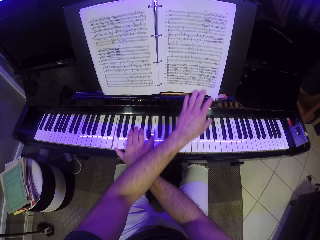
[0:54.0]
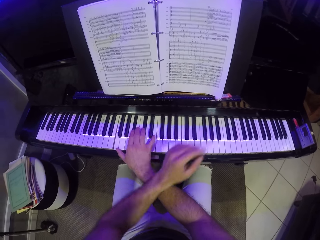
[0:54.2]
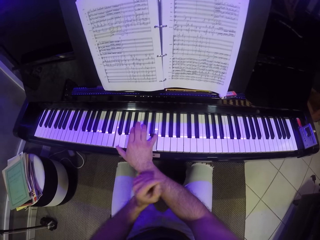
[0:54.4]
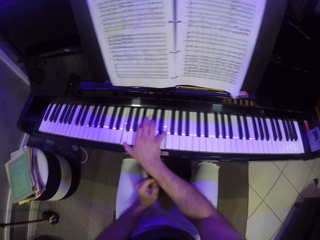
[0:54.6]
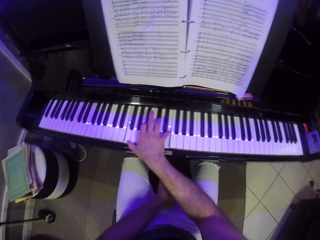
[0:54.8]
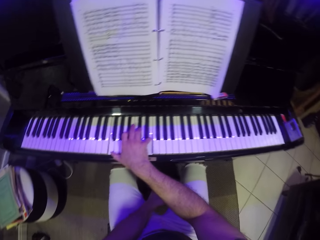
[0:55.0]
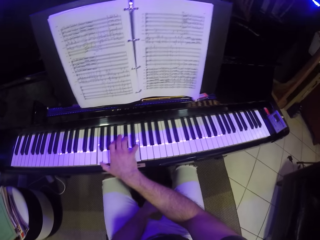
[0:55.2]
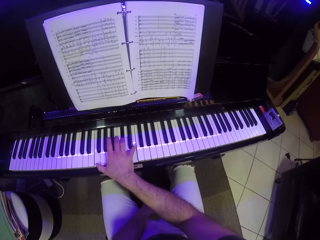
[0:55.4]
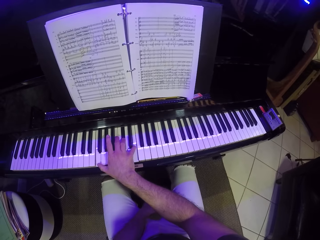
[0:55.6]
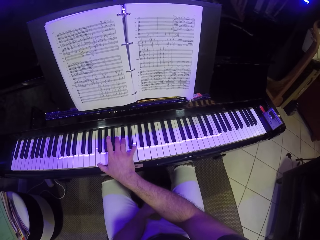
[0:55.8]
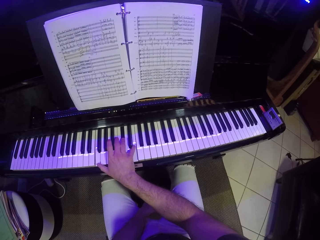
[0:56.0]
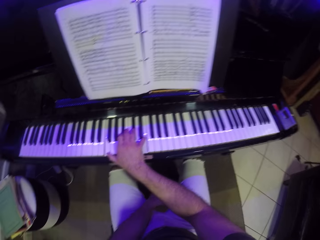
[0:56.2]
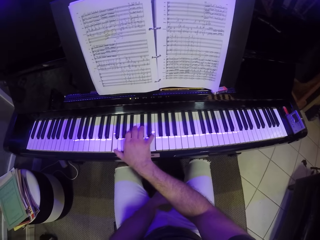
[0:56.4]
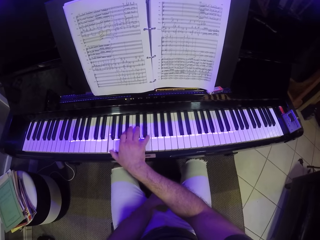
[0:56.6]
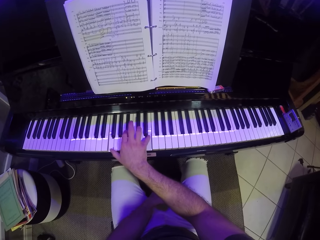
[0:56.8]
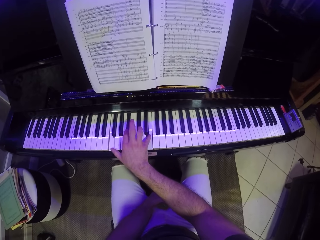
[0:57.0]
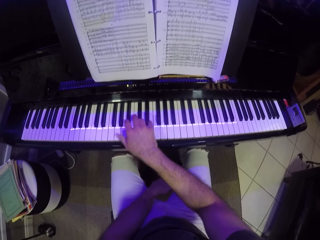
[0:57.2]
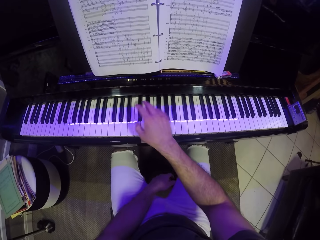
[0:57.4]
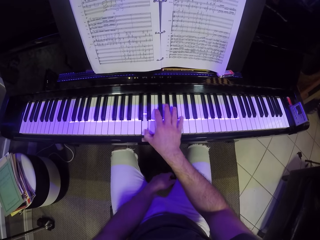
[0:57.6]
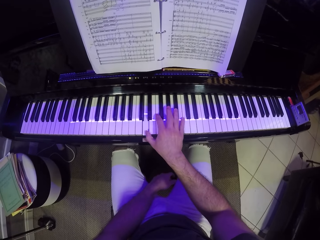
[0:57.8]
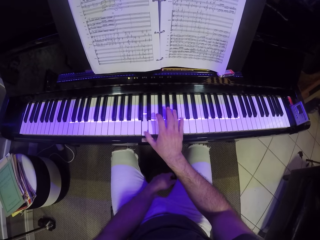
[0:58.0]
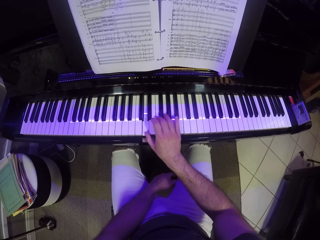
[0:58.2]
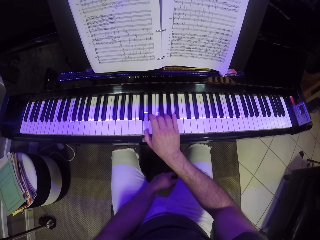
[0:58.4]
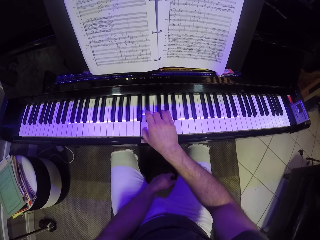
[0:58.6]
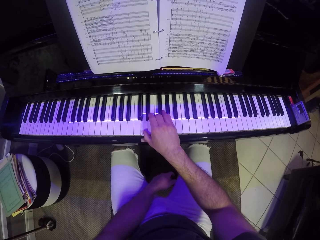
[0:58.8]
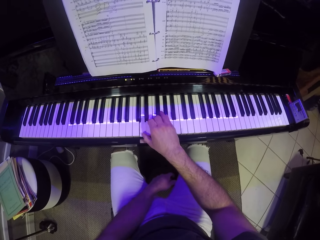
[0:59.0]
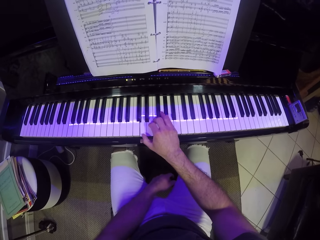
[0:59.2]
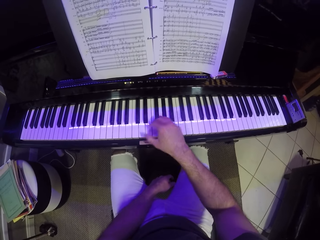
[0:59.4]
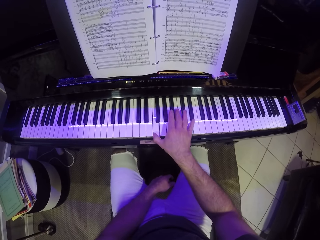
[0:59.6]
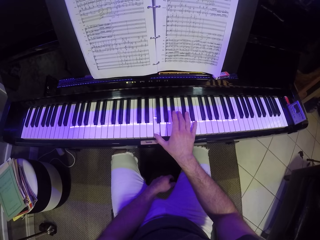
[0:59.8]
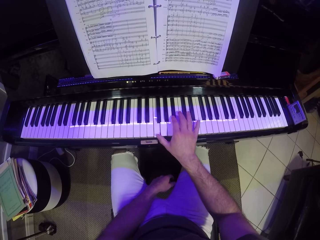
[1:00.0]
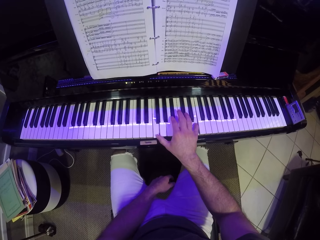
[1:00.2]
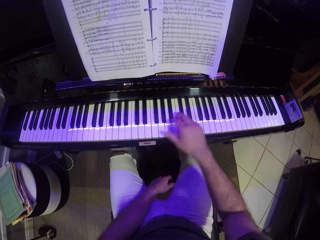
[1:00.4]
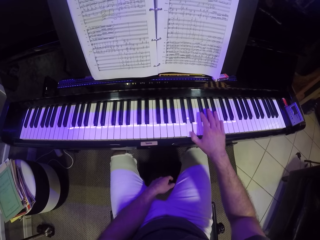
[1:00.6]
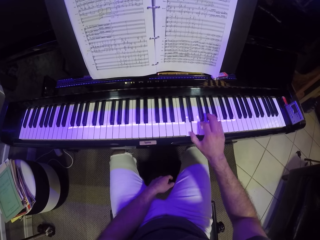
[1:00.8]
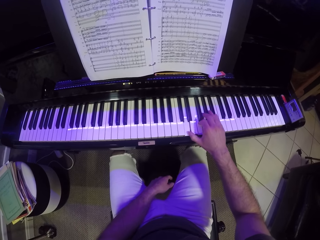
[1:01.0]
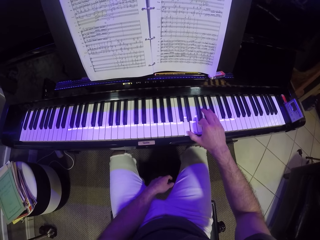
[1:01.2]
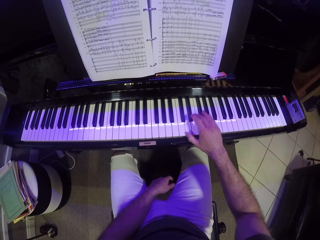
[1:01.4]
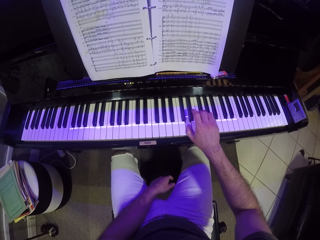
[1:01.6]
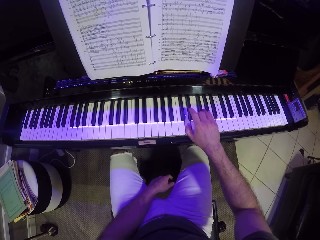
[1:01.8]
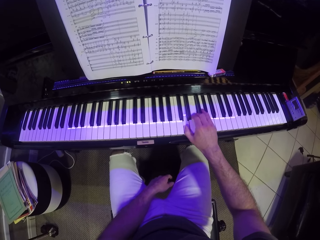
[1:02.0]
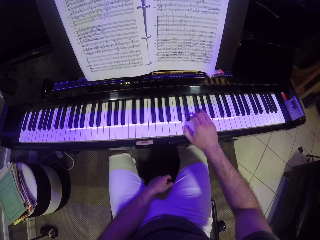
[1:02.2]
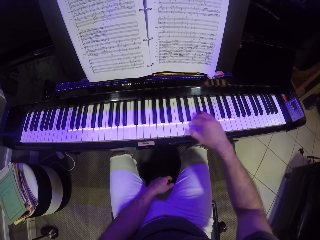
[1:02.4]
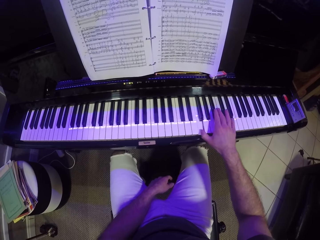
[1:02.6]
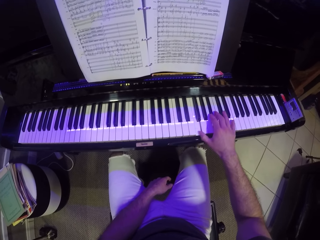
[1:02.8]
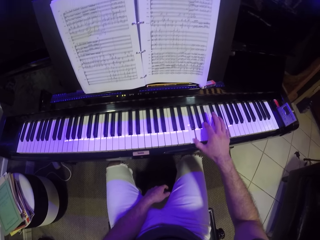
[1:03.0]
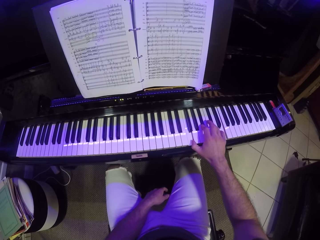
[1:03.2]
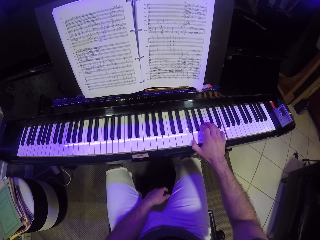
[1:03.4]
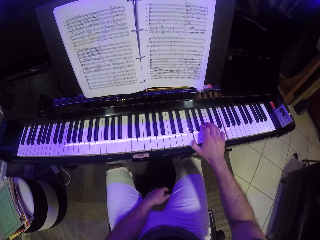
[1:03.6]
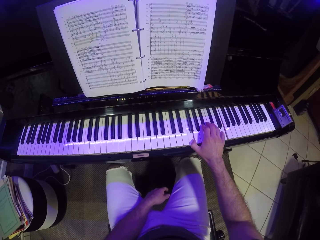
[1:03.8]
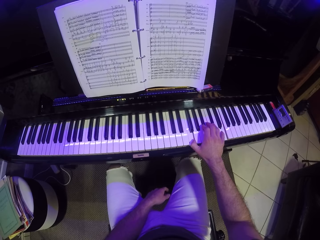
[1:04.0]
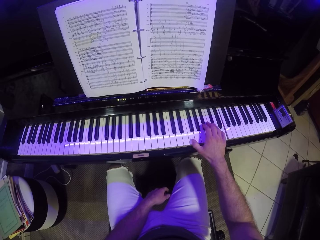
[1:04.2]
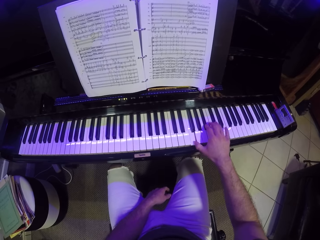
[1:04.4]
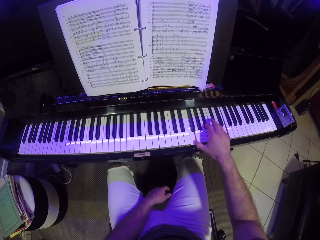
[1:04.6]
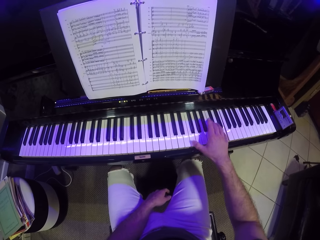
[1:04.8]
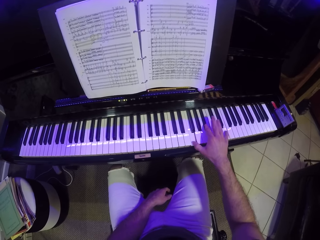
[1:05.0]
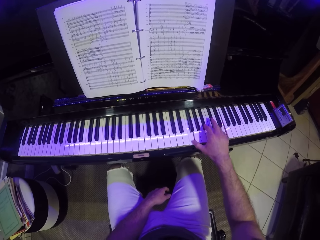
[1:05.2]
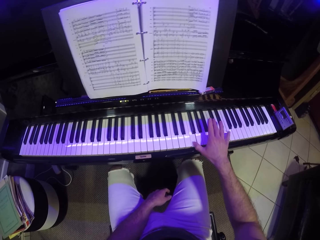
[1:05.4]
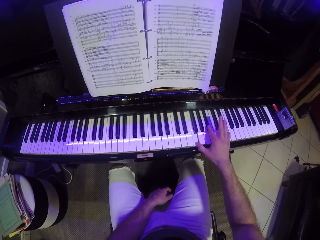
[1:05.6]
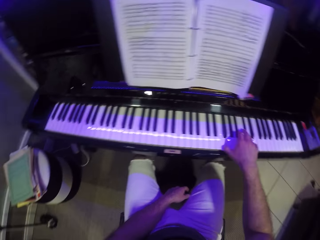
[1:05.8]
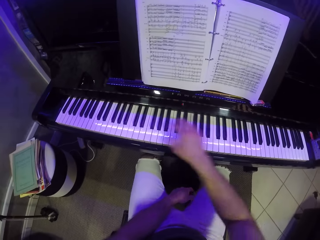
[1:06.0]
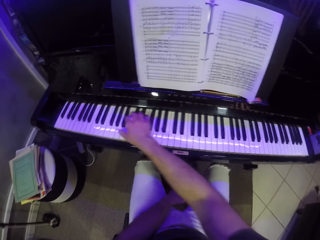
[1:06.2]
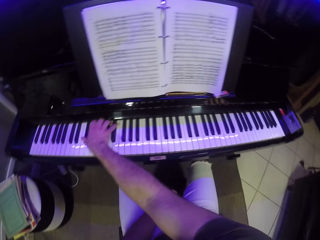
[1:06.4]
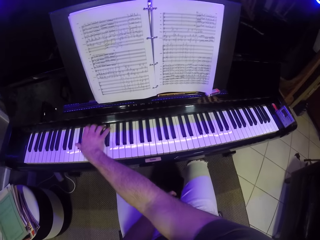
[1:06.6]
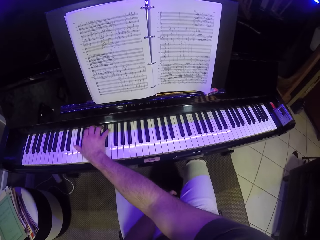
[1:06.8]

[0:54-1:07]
The camera wearer stretches a hand towards the piano book. He touches a manuscript on the piano with his left hand. He lowers his hand and rests his hand on his leg. He plays the piano with one hand. He reads the piano book. He plays the piano. He moves his hand to the left of the piano. He plays the piano.

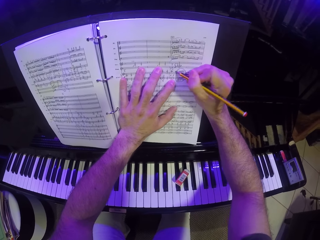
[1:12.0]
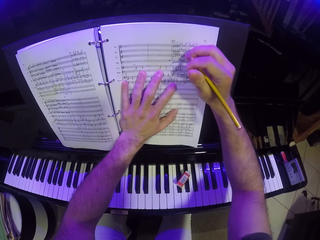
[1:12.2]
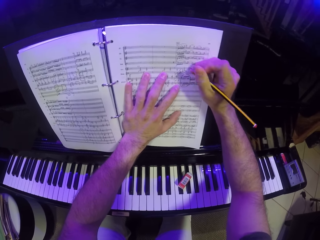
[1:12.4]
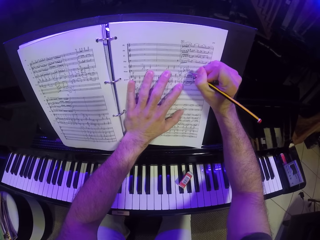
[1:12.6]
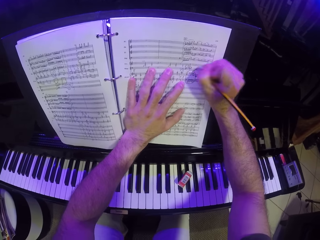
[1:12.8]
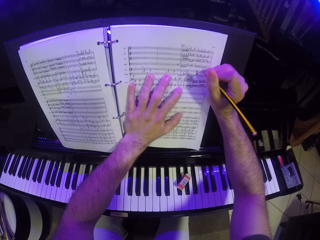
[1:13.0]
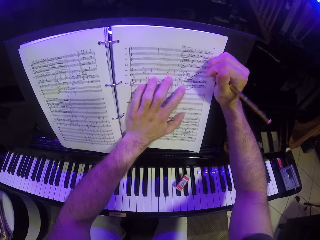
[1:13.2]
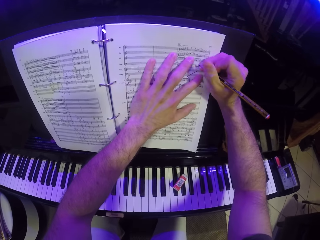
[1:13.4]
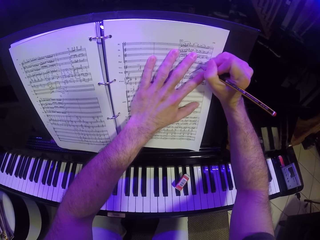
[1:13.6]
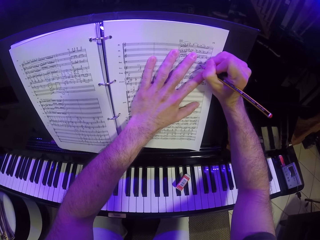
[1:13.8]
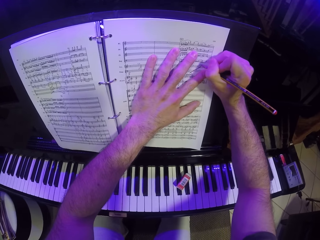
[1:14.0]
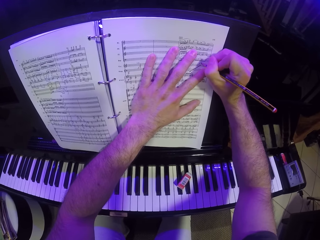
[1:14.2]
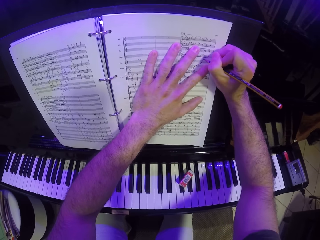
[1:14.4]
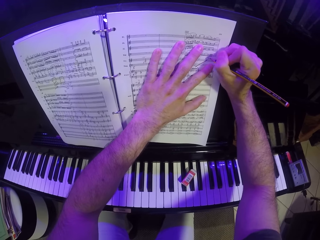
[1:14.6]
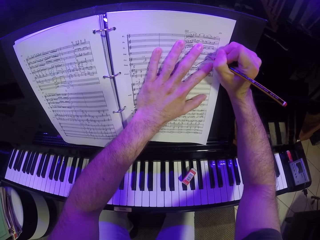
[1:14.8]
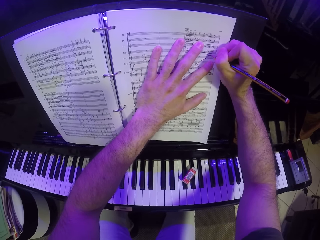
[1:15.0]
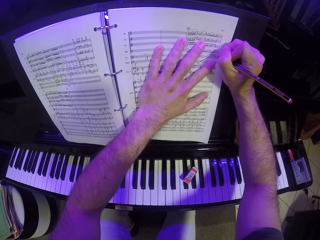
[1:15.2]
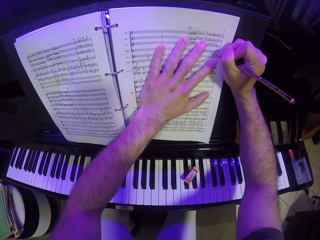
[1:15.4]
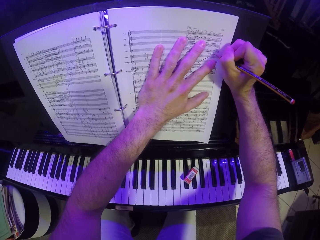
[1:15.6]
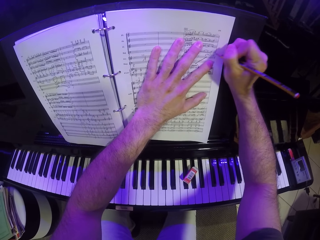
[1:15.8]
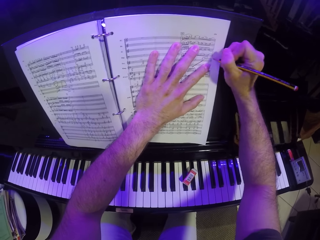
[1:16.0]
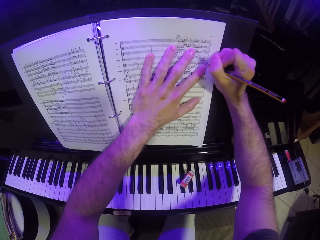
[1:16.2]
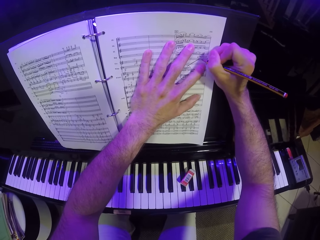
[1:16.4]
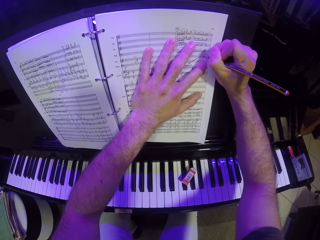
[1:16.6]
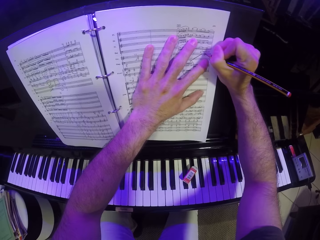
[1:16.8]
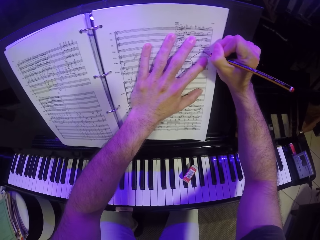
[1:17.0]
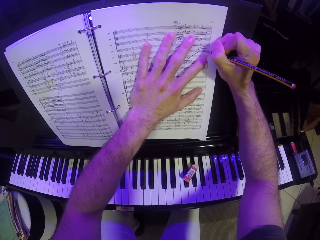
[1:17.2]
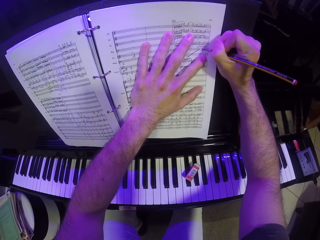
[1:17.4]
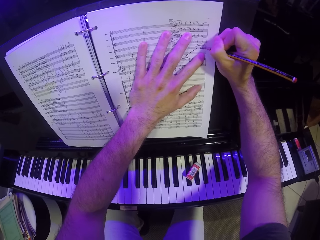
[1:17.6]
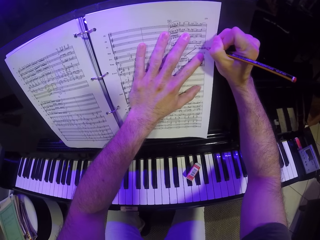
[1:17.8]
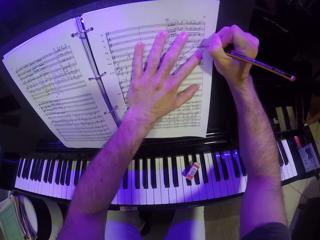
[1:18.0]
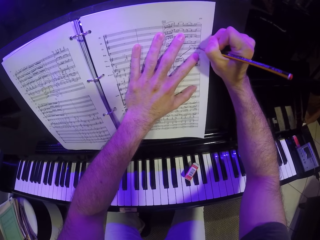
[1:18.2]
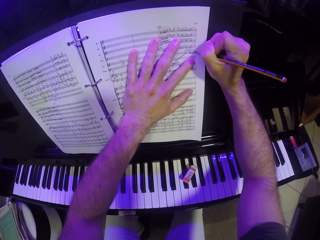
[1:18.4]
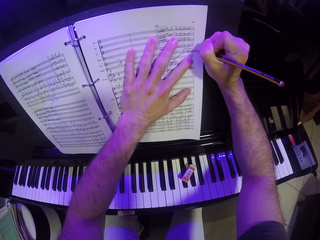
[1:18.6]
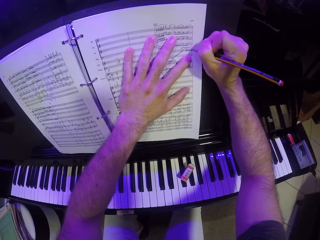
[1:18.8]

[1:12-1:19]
The camera wearer writes in the piano book.

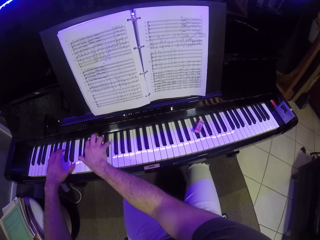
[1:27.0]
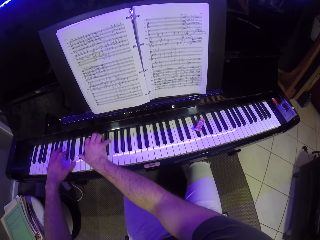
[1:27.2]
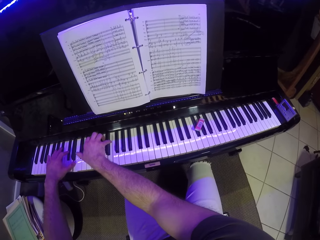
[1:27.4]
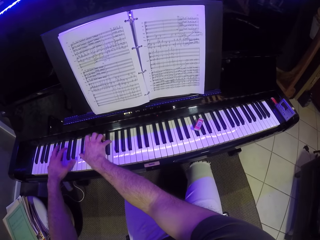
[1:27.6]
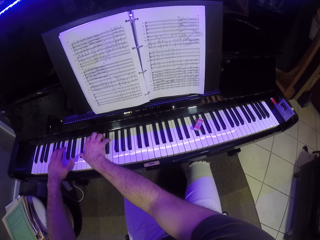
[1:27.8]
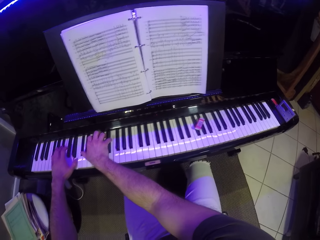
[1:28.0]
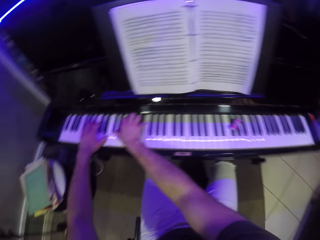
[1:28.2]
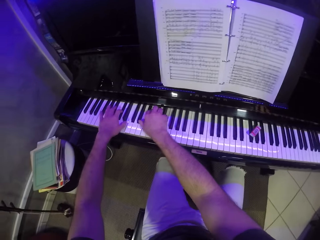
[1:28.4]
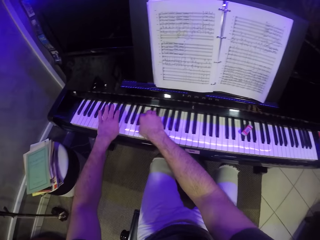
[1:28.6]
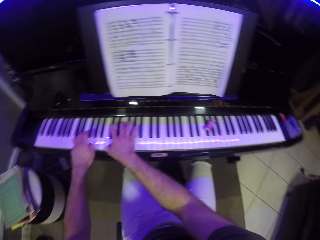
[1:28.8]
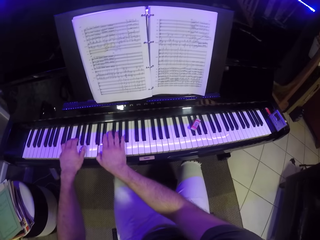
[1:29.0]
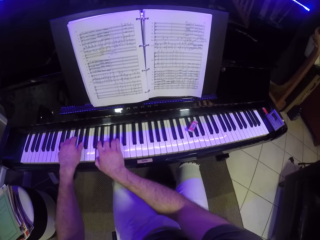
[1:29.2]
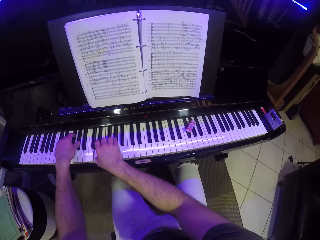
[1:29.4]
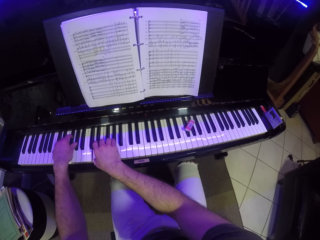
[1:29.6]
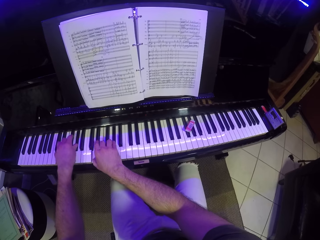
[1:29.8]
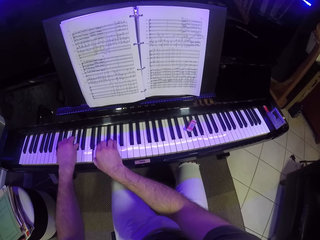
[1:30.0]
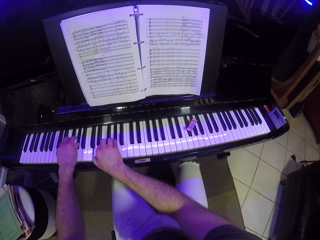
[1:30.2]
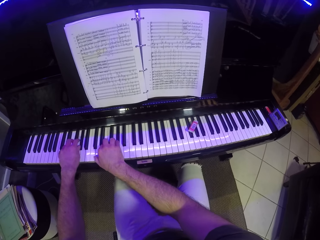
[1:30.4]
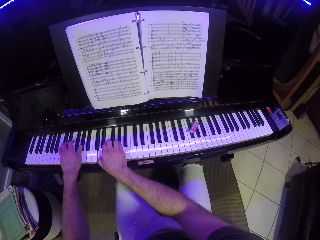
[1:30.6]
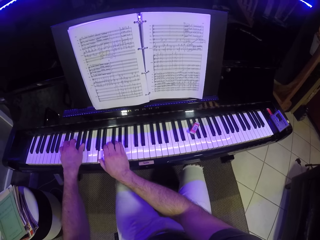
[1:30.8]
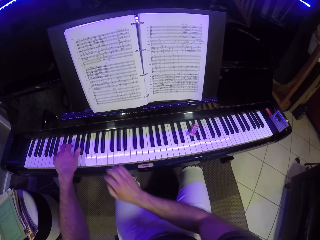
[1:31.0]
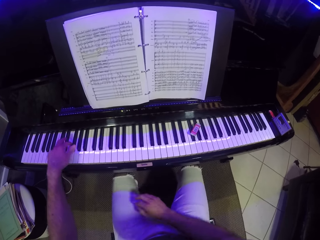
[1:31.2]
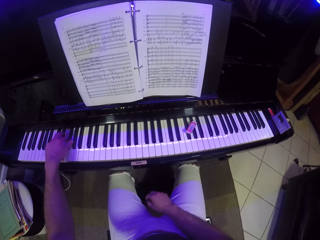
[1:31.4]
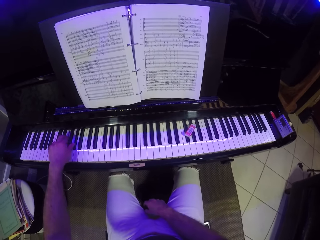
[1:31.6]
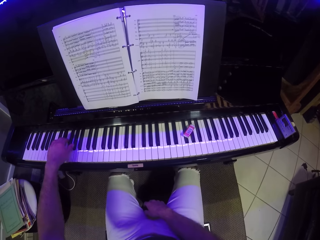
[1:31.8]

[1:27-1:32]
The camera wearer plays the piano with both hands. He reads the piano book. He looks on the left side. He plays the piano. He drops his right hand.
